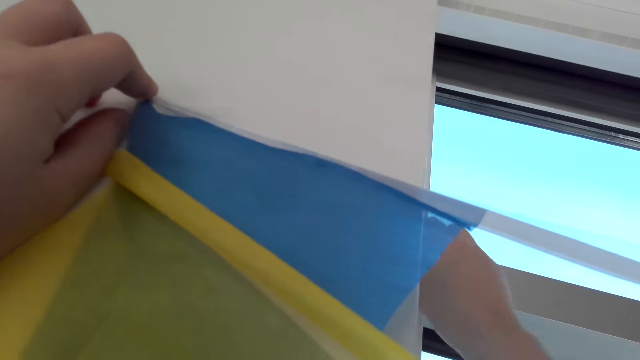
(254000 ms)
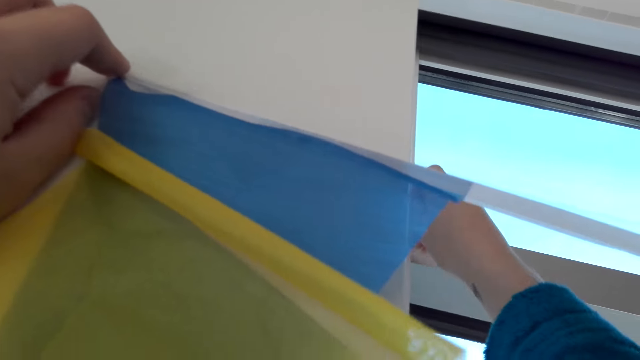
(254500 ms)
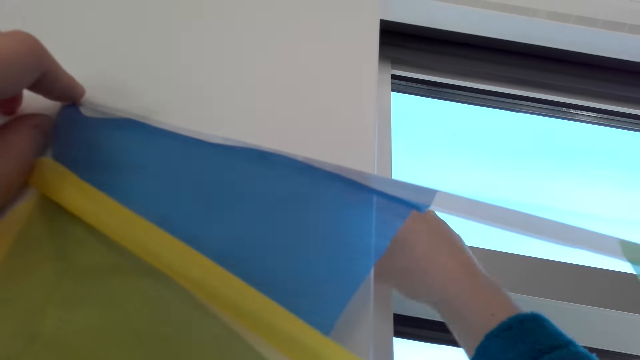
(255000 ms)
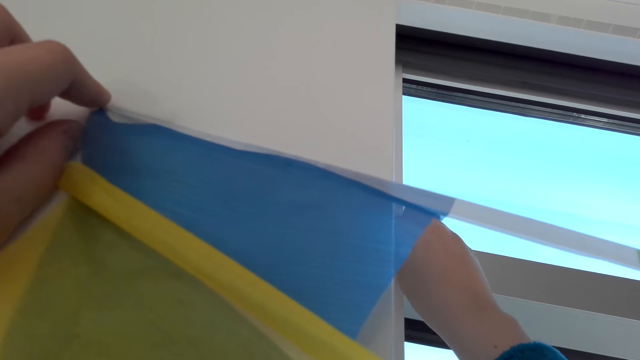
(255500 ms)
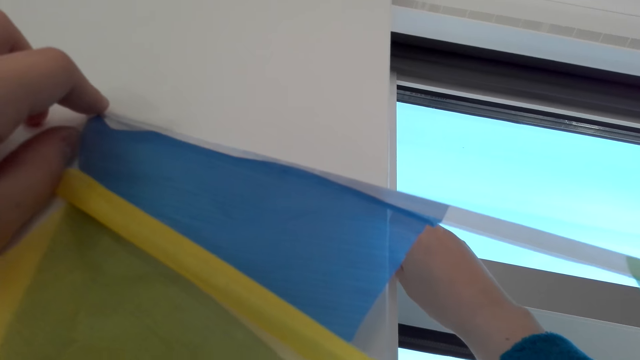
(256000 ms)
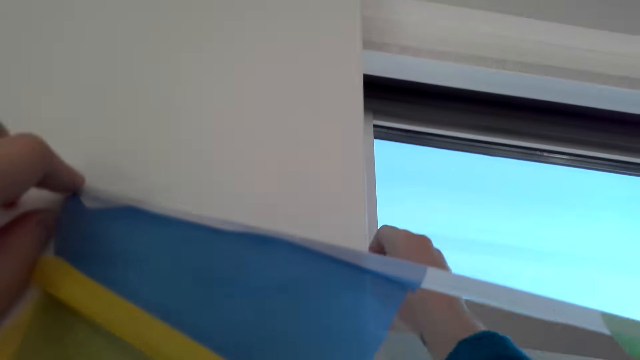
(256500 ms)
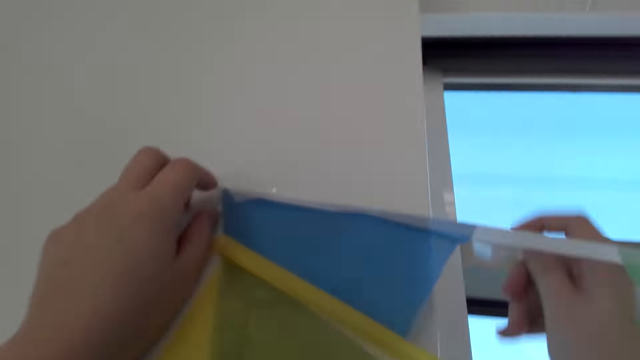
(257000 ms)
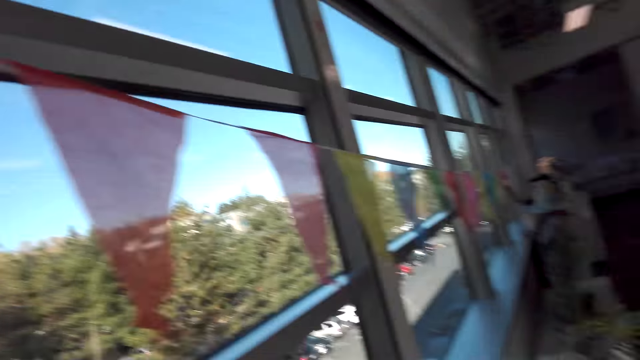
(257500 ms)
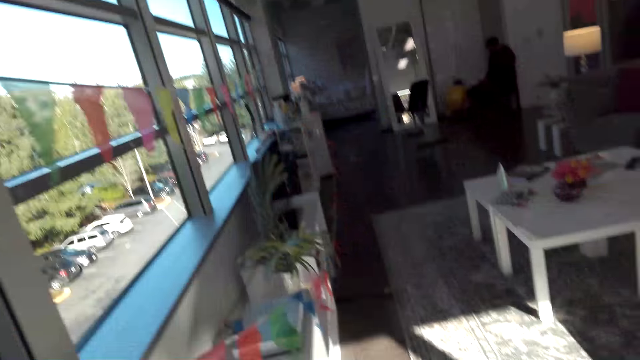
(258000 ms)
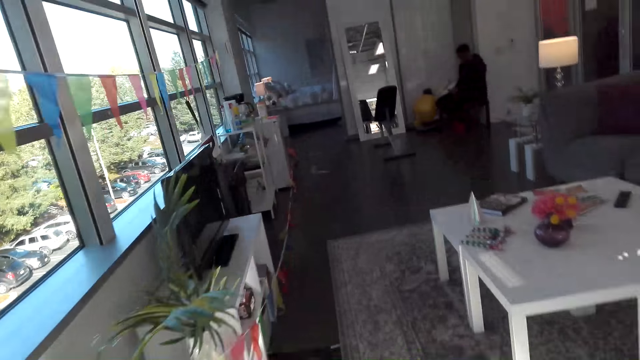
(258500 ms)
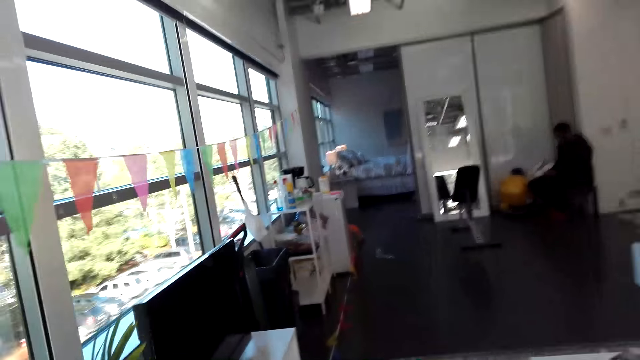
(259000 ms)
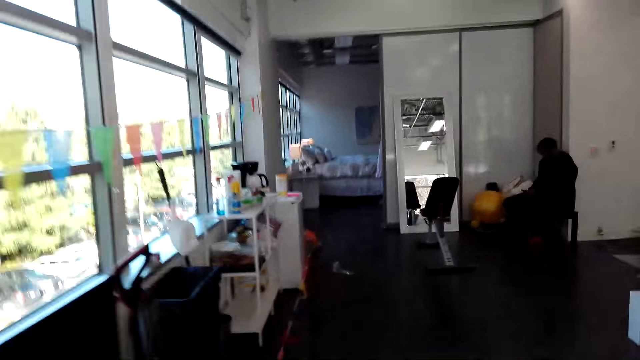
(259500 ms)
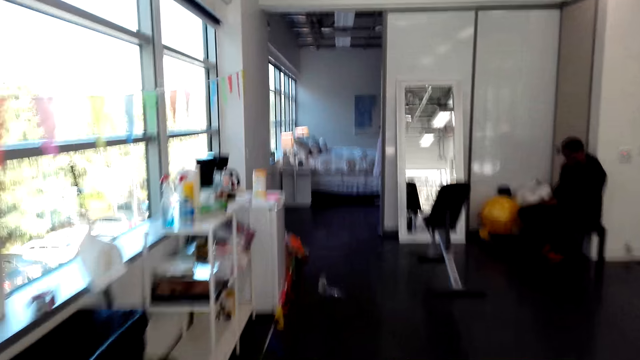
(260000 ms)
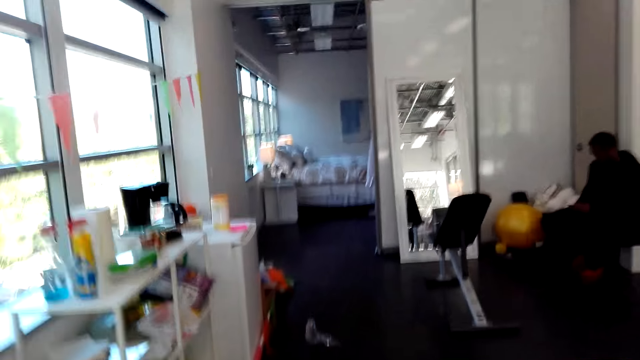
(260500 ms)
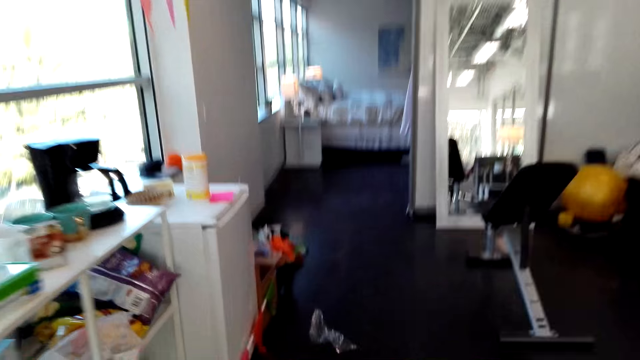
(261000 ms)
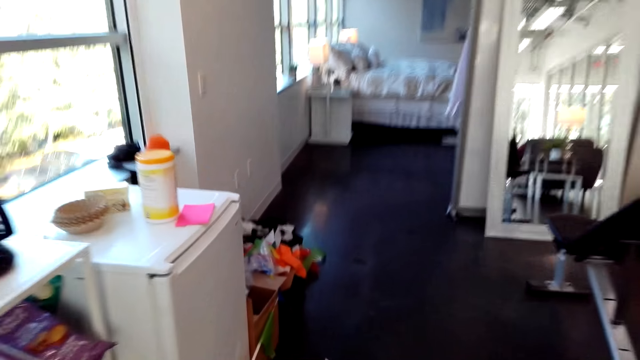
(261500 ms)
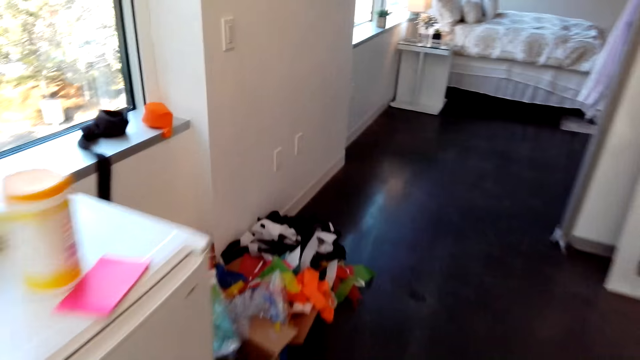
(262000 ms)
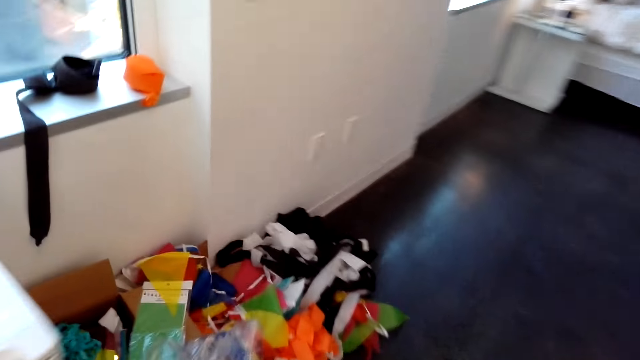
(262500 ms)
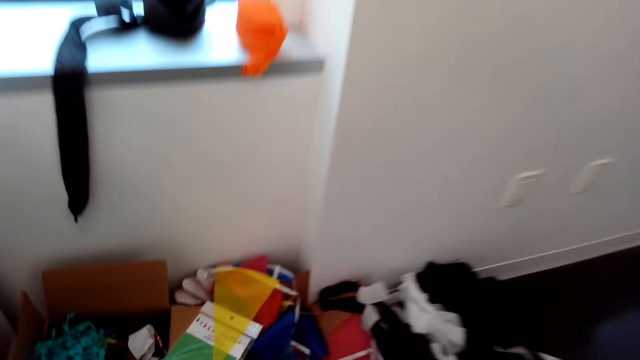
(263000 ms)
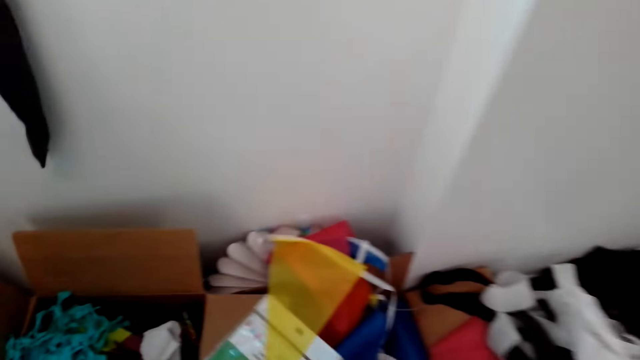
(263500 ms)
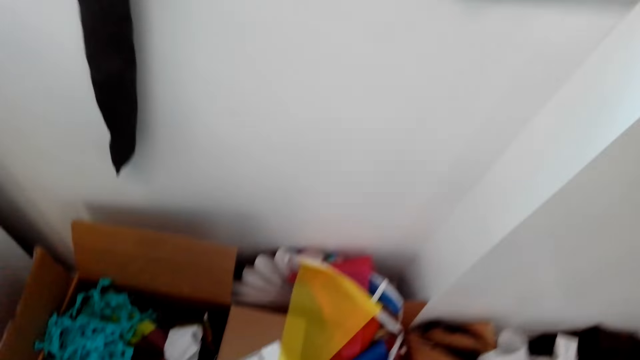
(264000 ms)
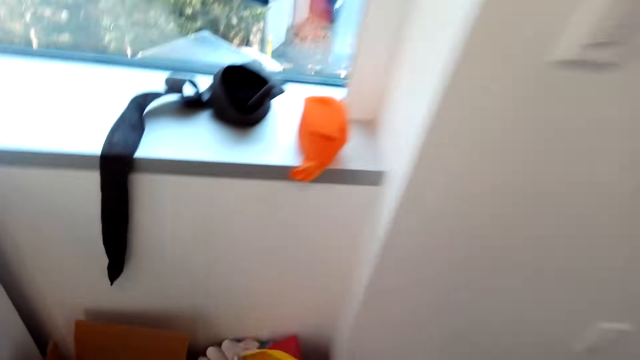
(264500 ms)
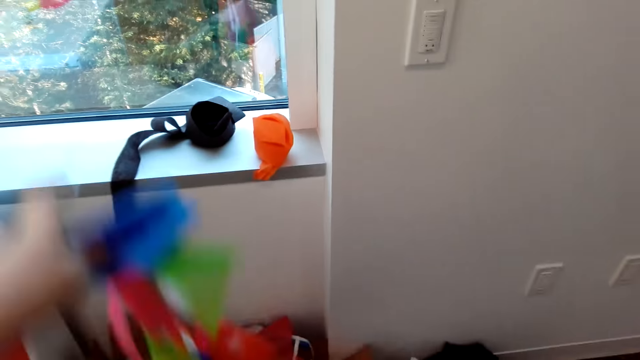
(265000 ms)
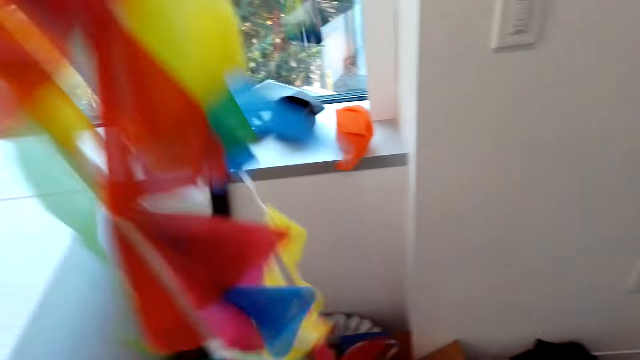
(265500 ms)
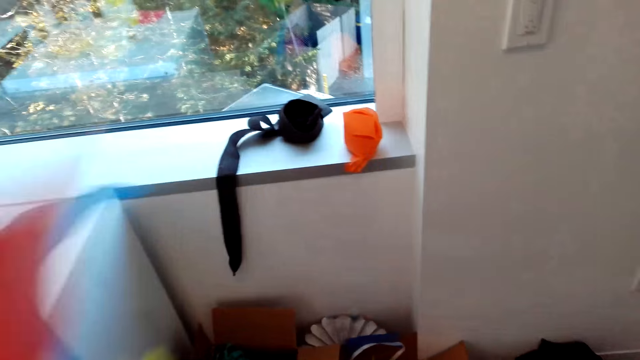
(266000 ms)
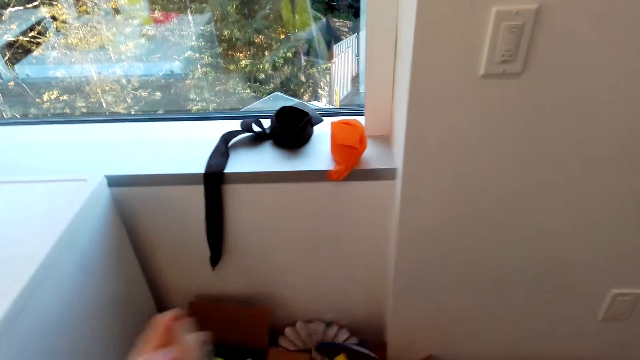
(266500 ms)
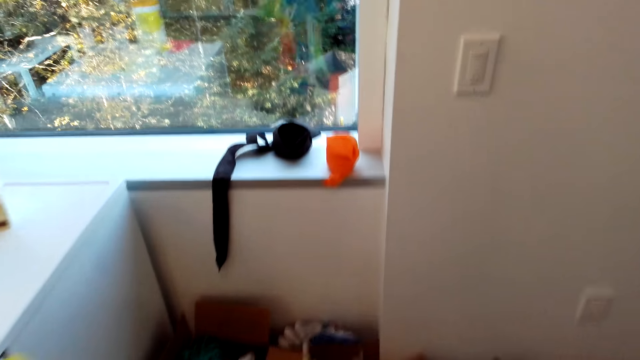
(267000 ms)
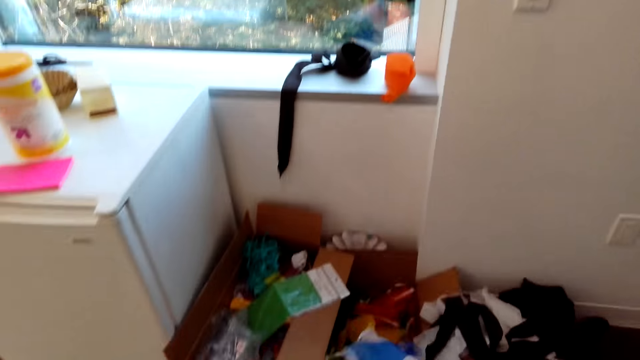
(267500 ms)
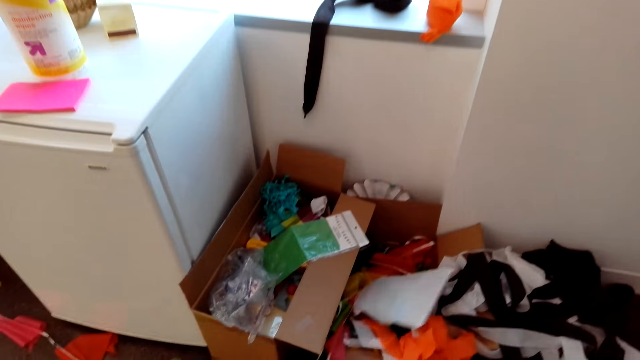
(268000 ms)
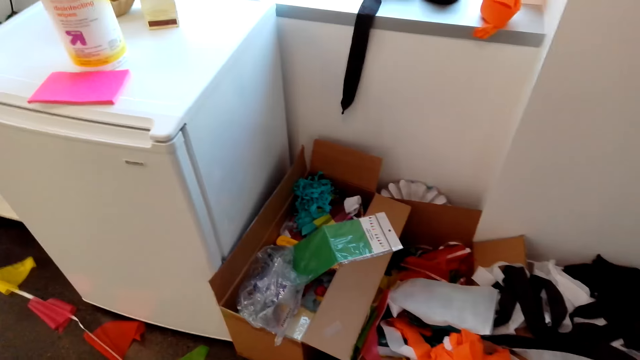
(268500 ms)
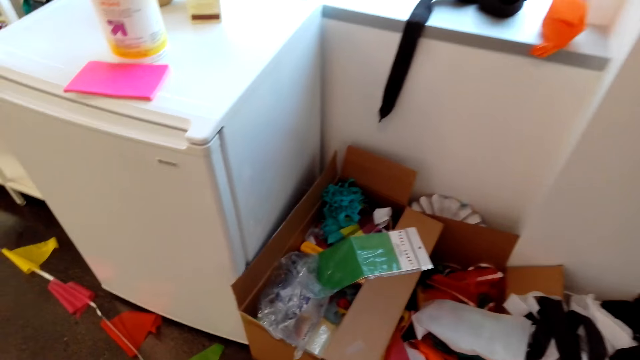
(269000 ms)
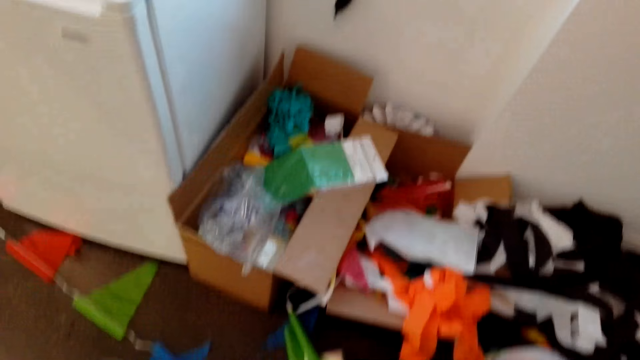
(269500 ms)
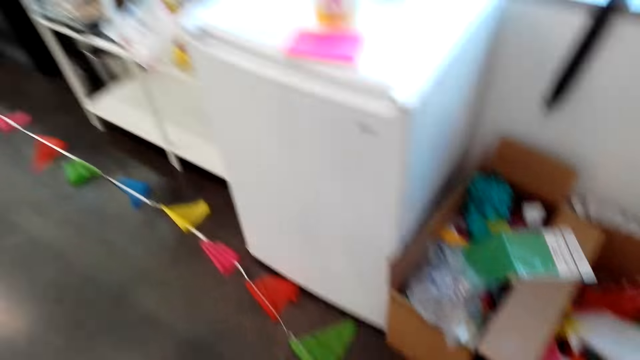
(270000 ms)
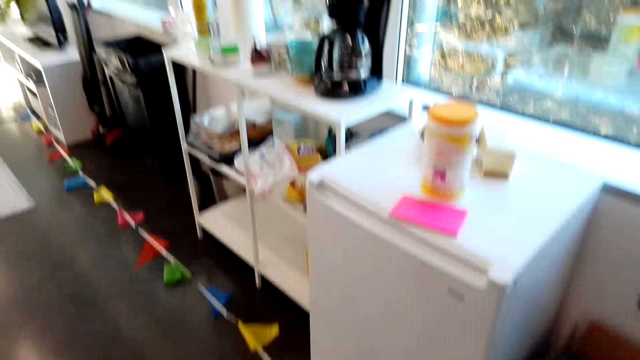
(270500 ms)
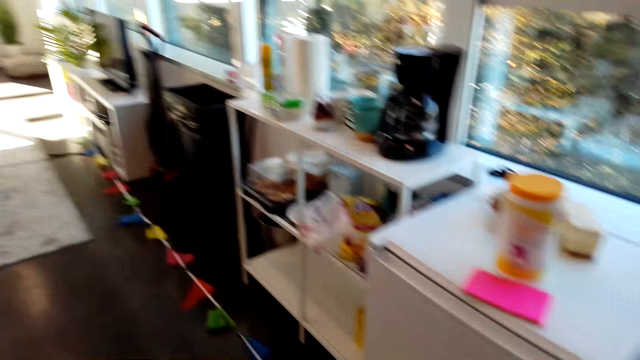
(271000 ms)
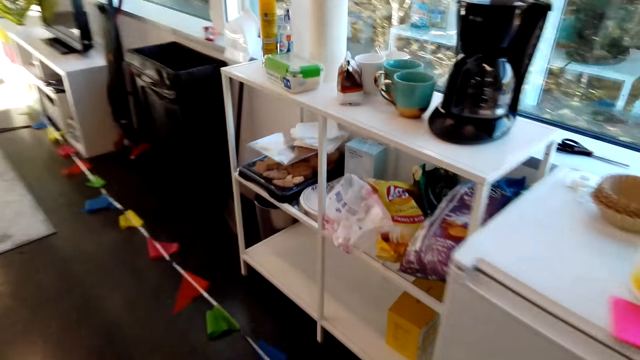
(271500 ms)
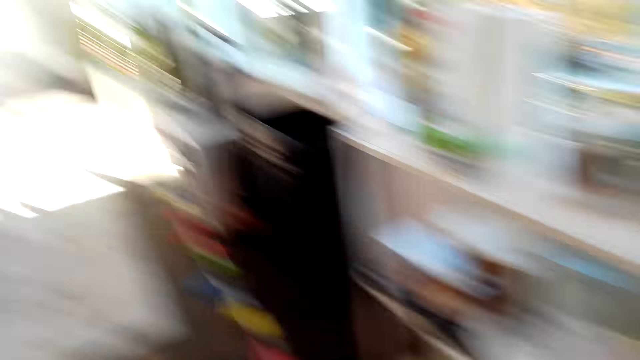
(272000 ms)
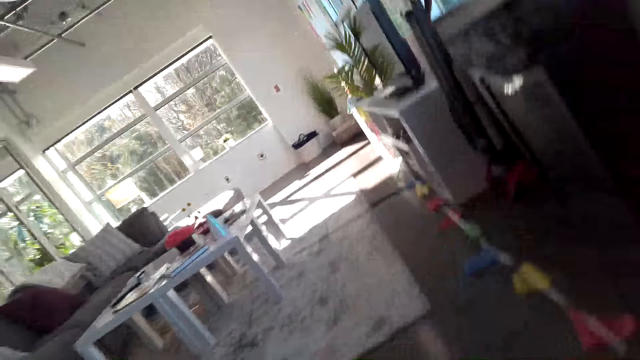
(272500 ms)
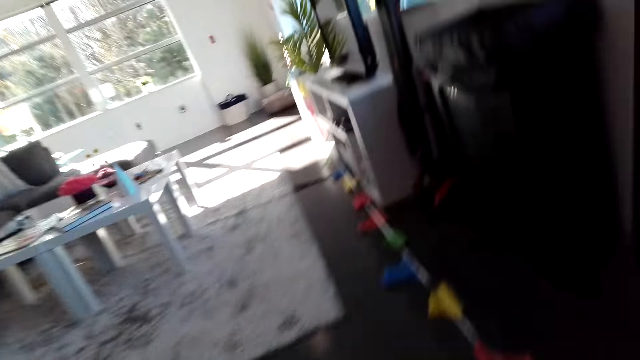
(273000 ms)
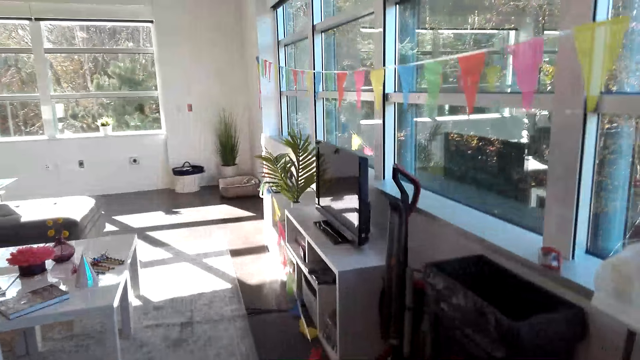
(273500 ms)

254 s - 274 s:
The camera wearer walks in the house. They search in the box on the floor. They pick decorations in the box on the floor. They walk in the house.
